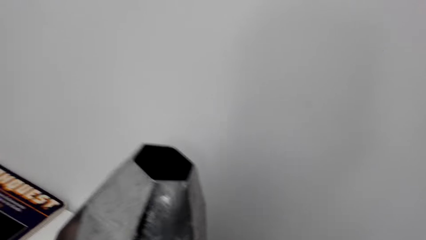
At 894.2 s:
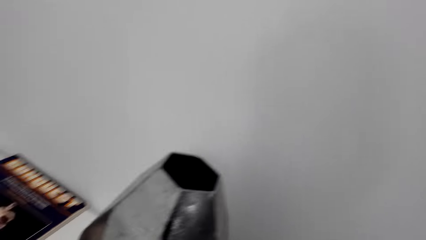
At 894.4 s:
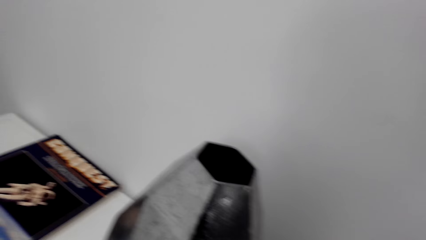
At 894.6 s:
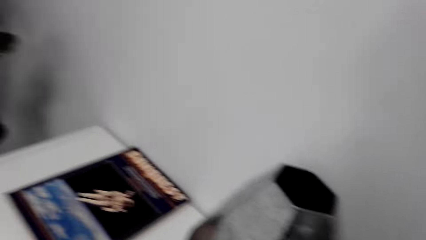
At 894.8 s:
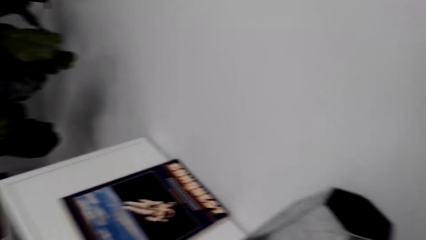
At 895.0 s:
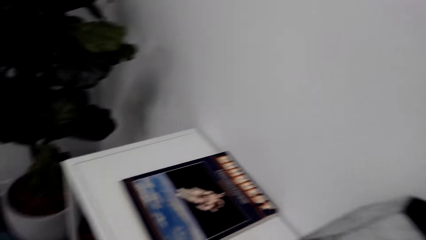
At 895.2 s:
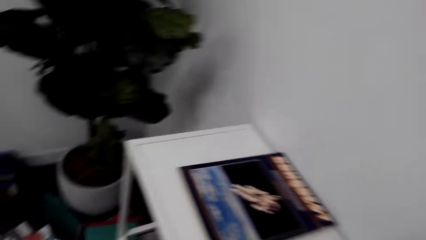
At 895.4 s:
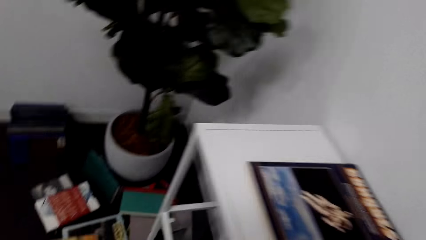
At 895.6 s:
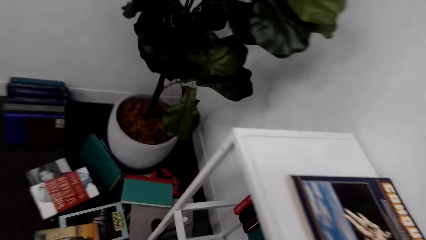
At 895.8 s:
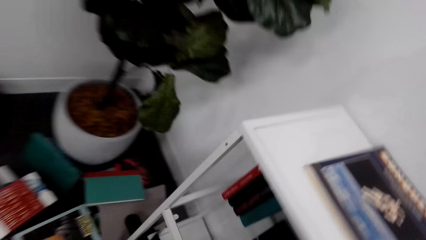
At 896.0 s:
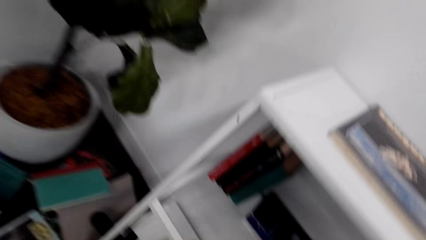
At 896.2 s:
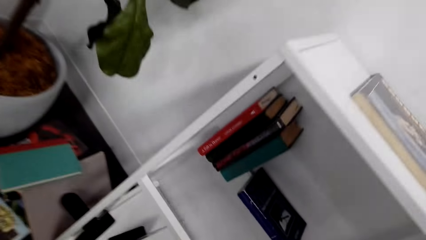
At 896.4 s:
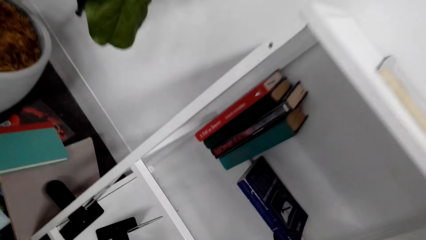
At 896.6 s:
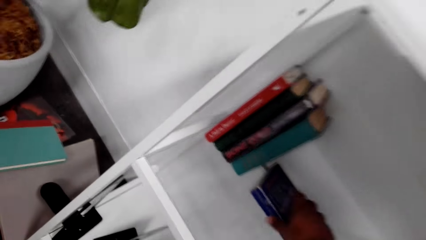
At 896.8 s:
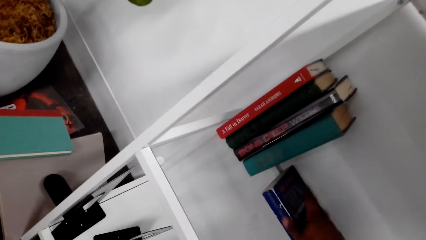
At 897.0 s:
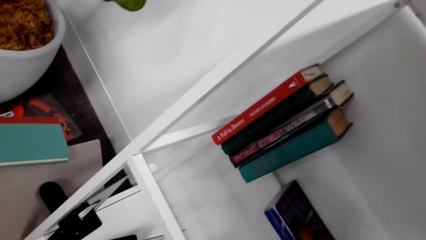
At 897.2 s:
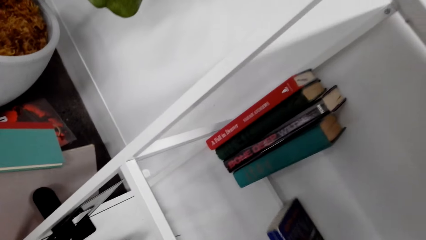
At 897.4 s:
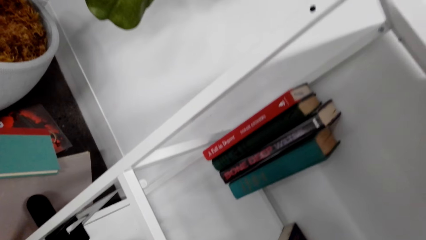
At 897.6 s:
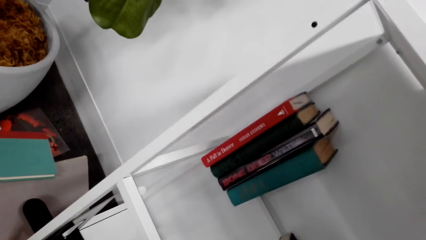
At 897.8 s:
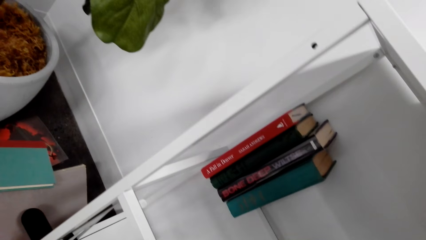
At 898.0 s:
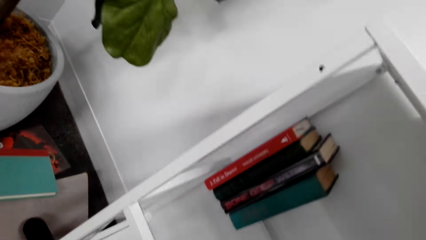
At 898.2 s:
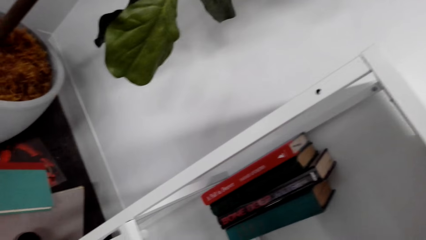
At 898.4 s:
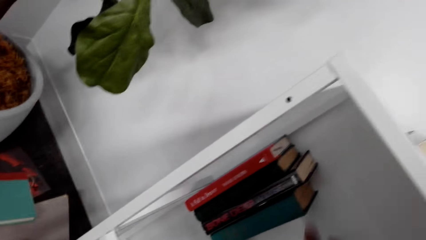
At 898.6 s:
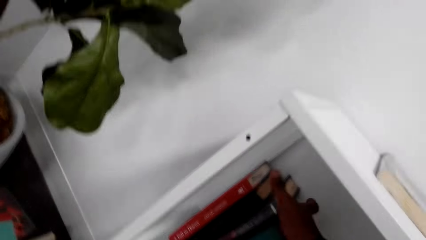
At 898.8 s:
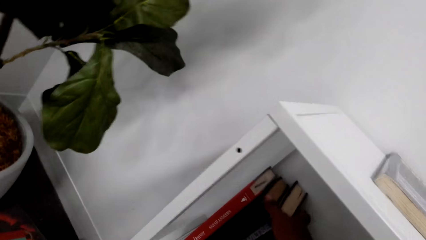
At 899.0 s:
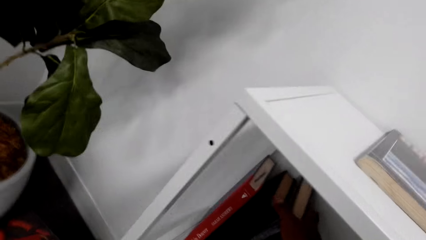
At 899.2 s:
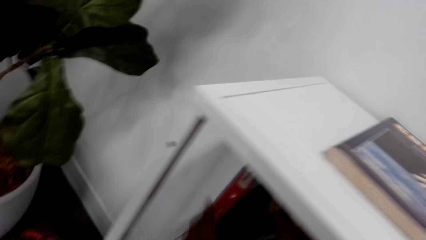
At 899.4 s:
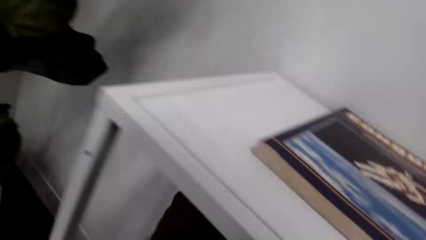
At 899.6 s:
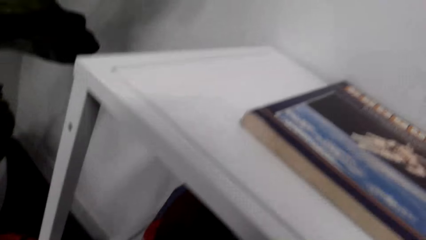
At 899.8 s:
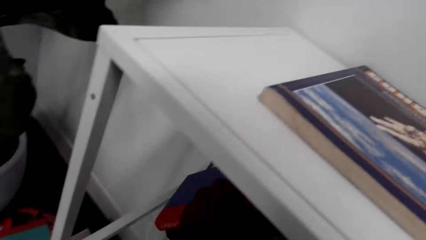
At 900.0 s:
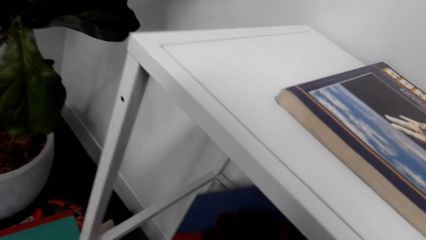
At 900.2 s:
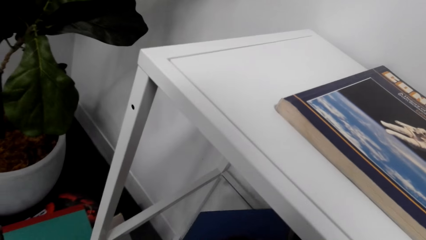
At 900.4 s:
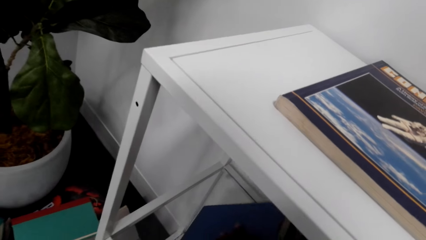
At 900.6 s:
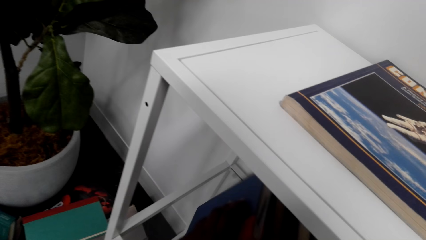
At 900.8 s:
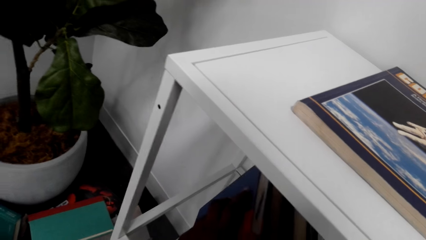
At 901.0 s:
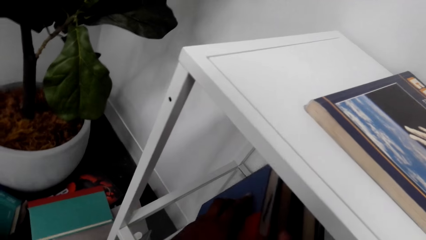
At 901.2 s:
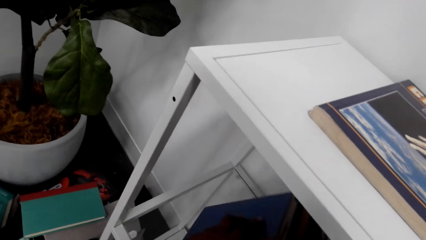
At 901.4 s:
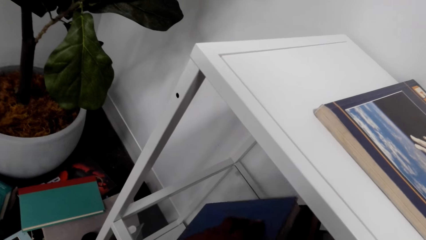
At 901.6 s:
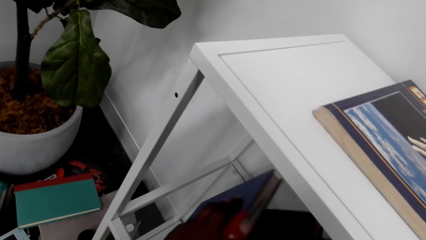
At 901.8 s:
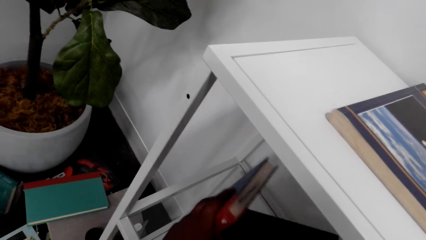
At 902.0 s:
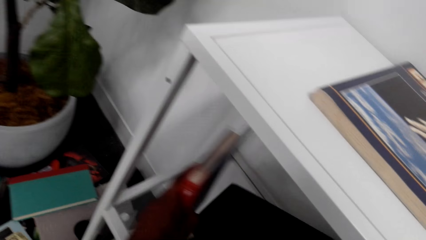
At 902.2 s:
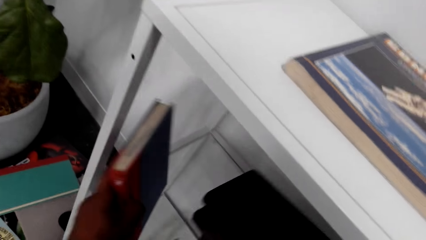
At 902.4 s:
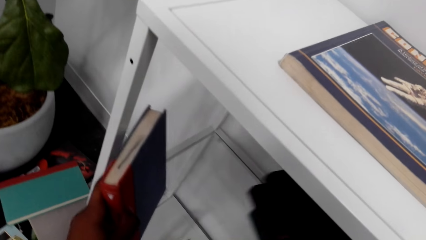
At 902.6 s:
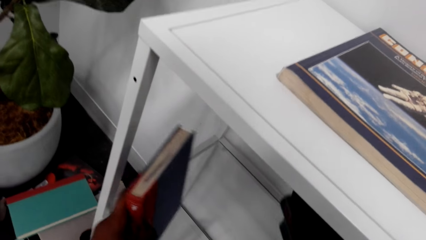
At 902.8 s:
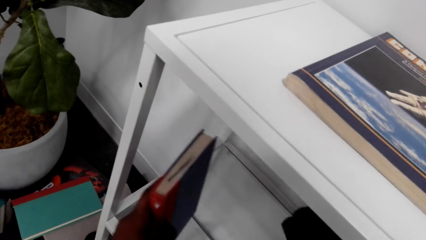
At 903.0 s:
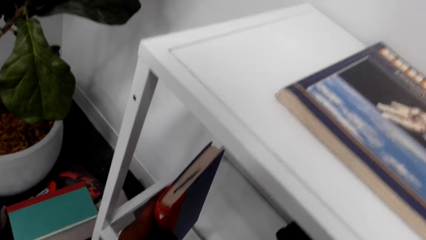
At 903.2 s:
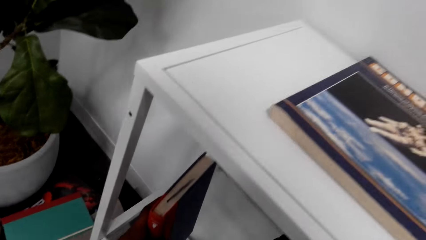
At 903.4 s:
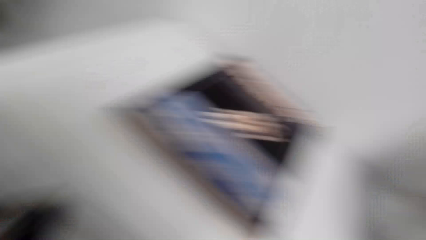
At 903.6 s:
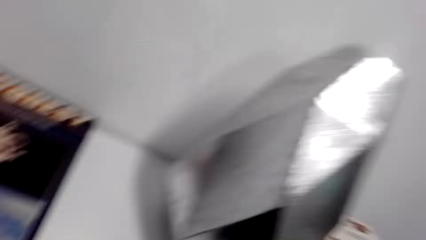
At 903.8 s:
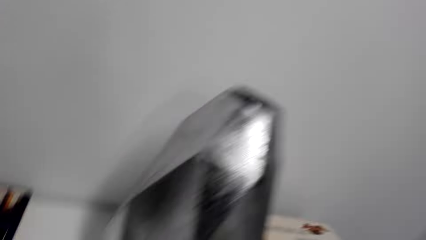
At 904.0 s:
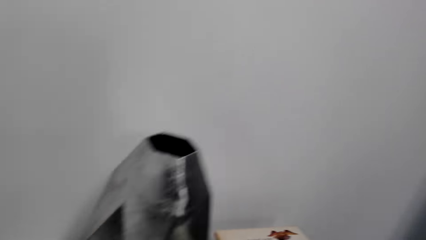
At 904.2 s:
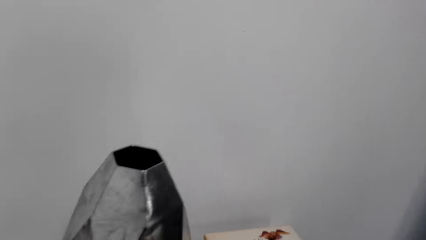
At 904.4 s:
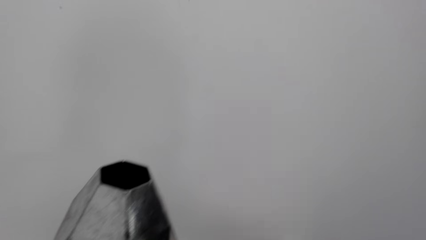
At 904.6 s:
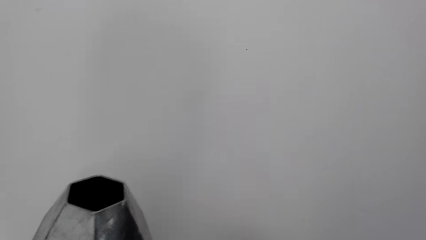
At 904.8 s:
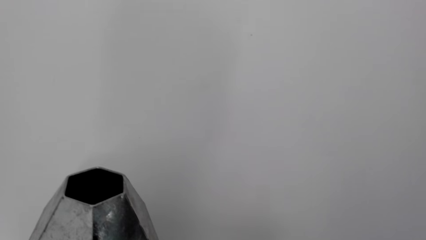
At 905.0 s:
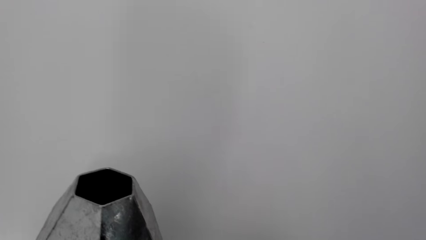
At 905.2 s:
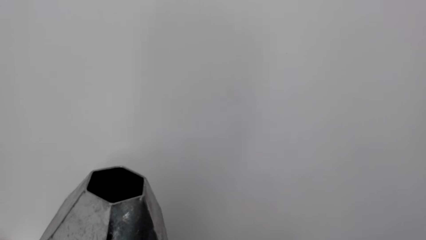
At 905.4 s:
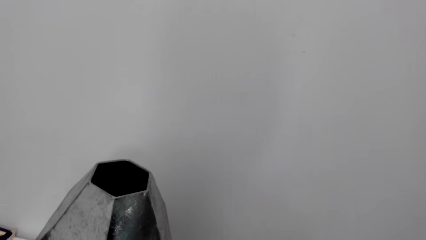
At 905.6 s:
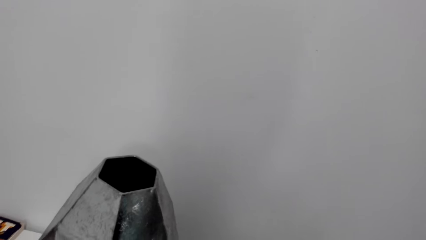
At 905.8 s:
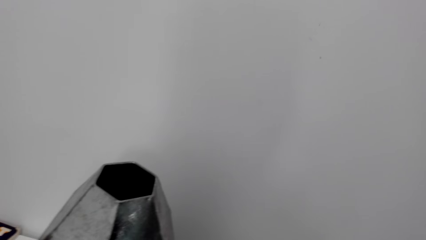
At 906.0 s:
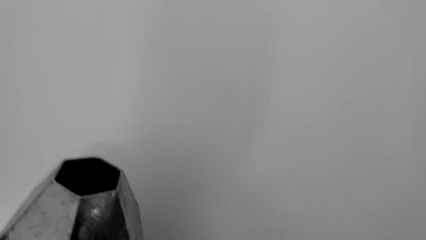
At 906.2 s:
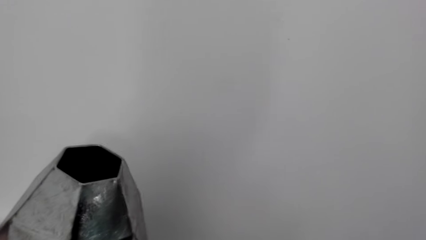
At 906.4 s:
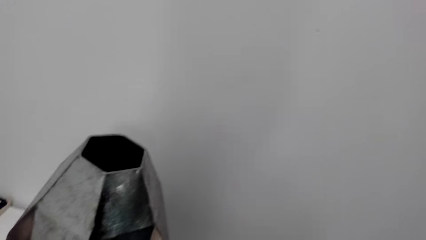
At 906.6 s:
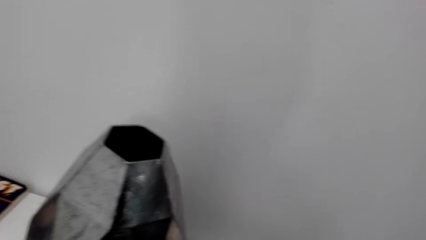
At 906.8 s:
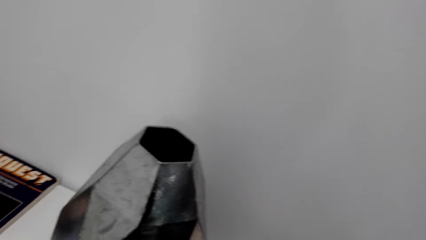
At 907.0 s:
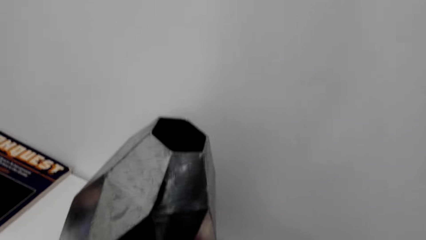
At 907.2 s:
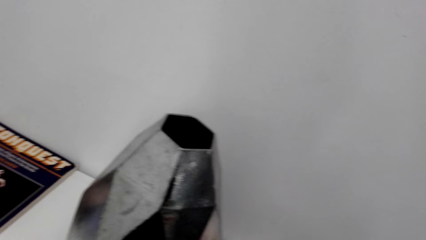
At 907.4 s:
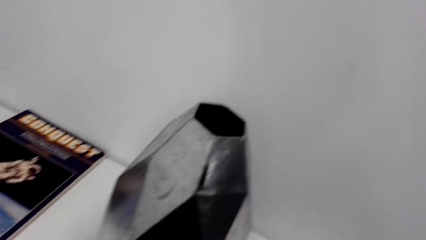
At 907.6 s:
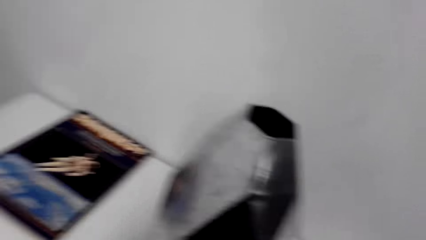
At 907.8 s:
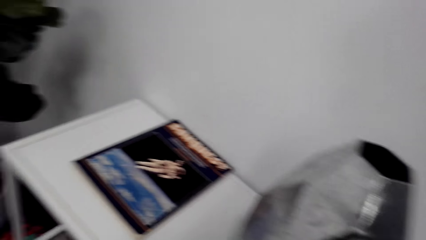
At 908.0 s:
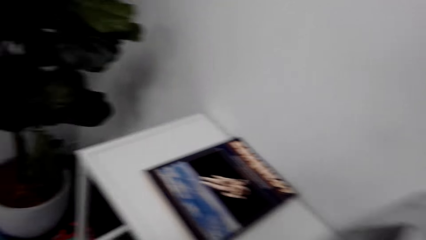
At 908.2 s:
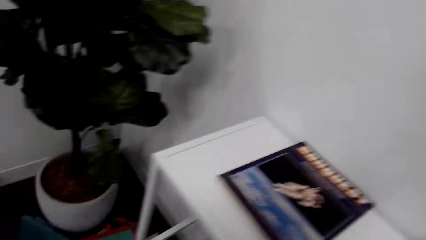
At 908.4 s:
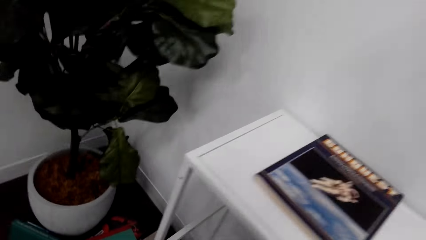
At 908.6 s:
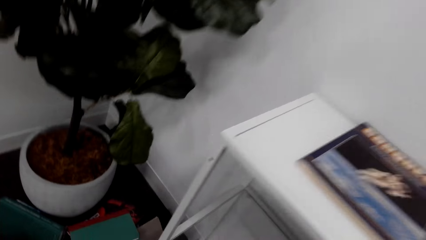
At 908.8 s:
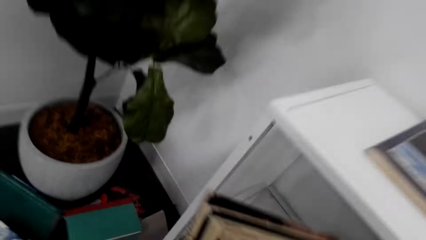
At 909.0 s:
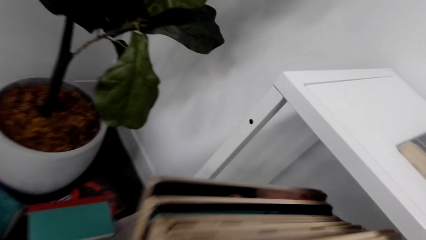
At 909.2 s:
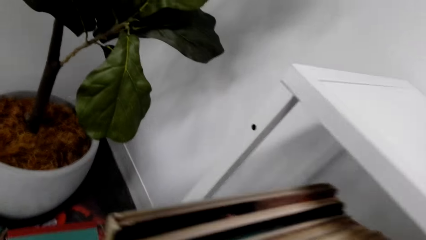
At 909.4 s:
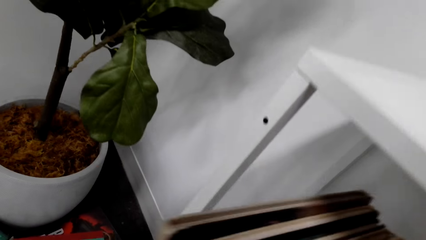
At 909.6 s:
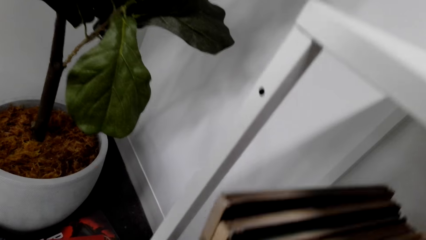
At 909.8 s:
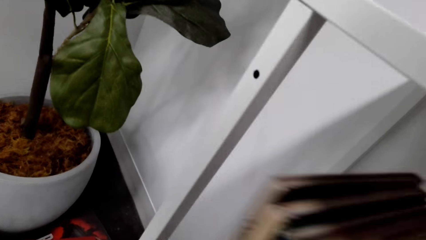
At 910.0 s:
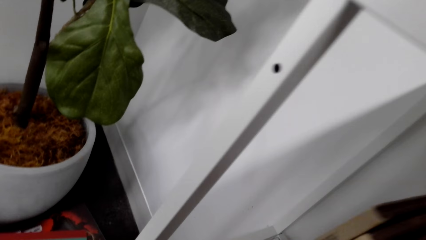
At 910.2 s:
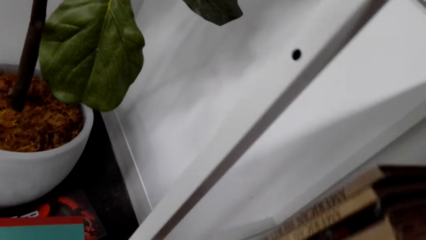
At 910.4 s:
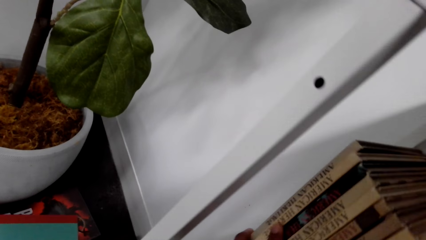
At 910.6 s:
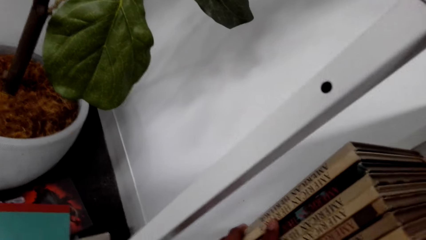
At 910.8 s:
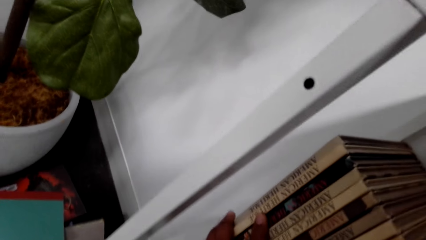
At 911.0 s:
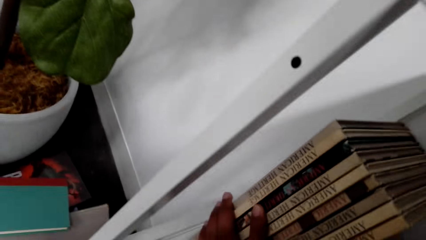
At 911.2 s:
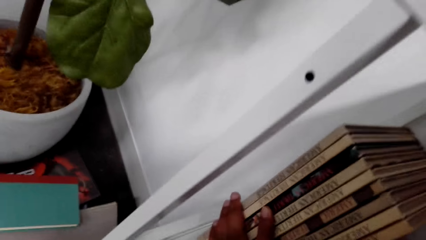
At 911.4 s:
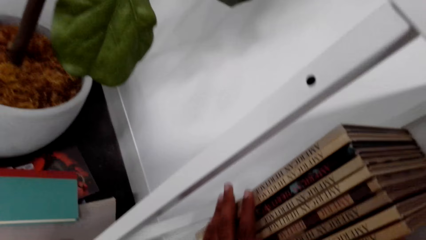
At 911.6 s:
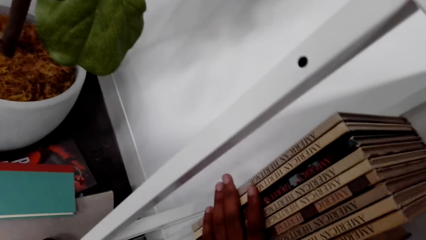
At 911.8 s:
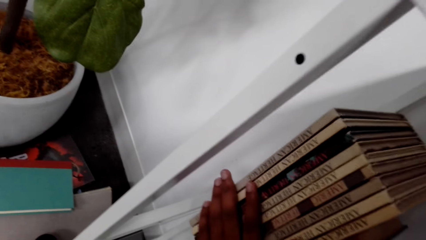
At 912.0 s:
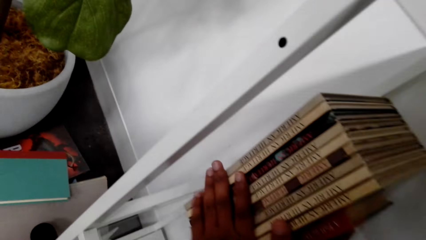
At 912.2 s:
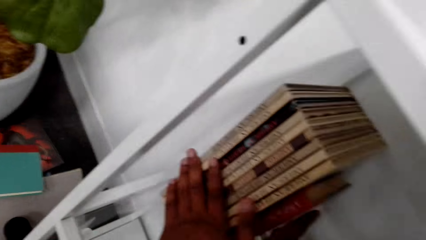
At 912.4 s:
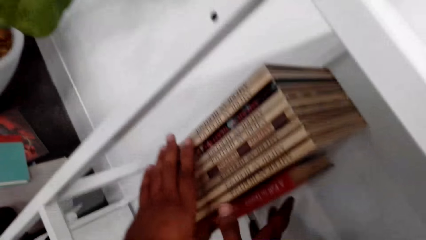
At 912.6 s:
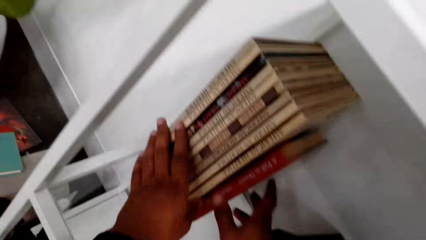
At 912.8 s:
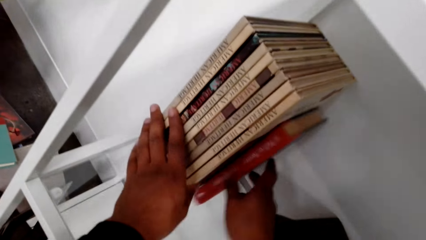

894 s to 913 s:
The camera wearer picks up the book. They hold the book. They look around. They arrange the books on the bookshelf.
